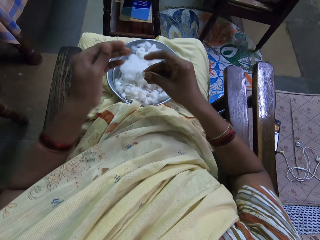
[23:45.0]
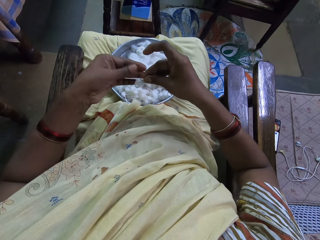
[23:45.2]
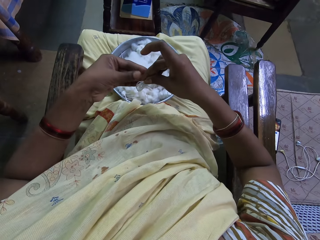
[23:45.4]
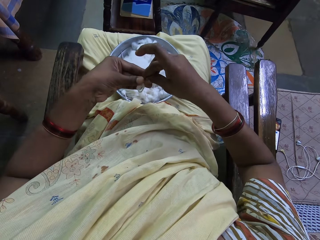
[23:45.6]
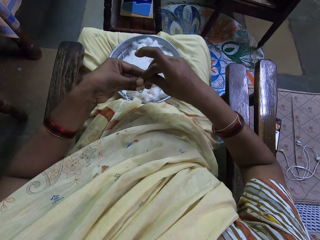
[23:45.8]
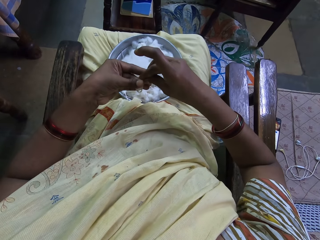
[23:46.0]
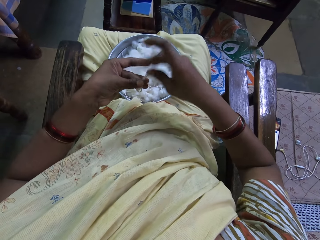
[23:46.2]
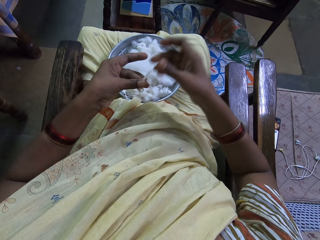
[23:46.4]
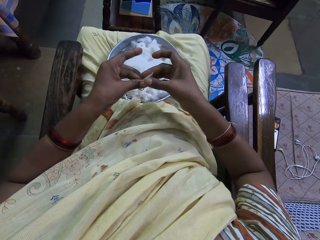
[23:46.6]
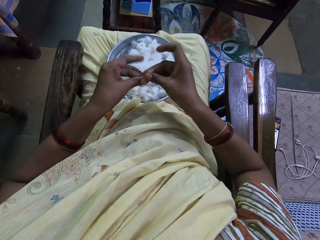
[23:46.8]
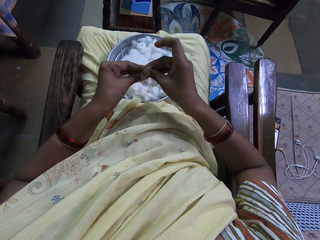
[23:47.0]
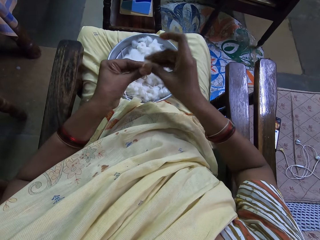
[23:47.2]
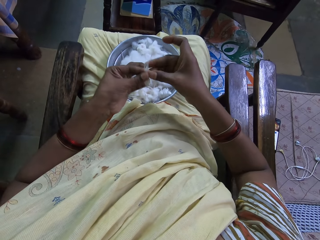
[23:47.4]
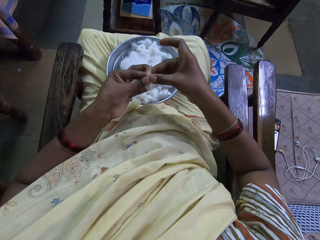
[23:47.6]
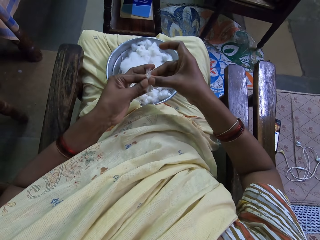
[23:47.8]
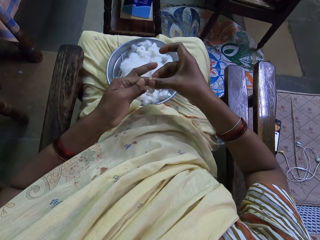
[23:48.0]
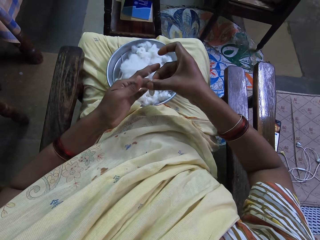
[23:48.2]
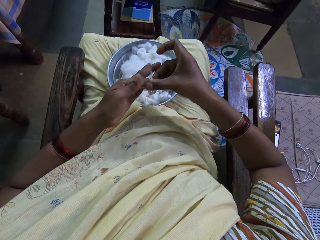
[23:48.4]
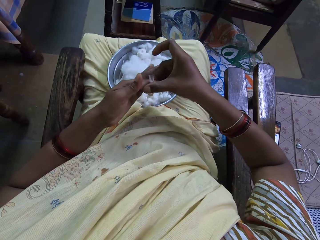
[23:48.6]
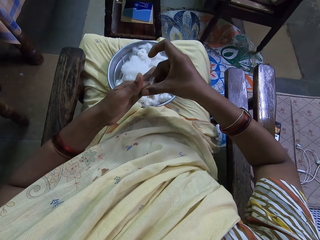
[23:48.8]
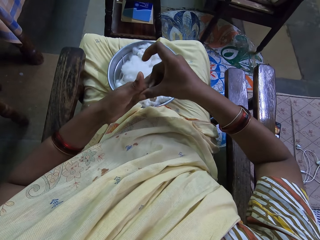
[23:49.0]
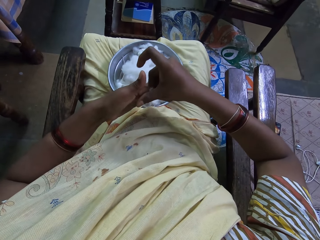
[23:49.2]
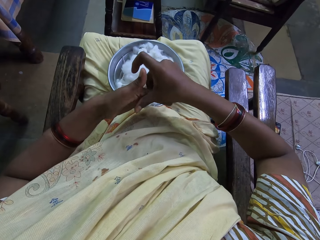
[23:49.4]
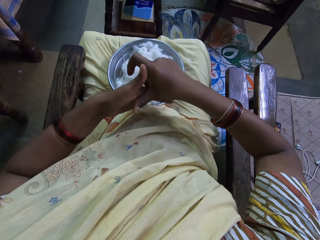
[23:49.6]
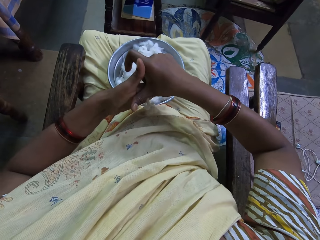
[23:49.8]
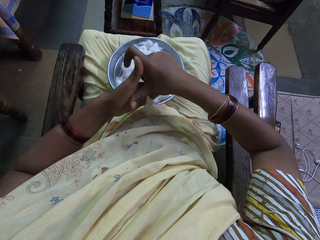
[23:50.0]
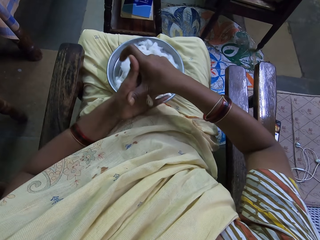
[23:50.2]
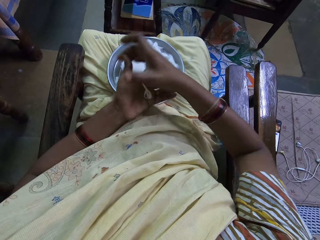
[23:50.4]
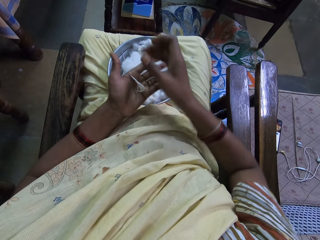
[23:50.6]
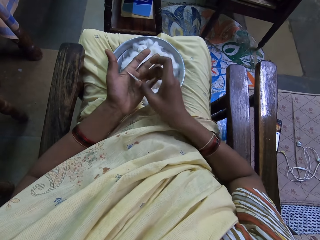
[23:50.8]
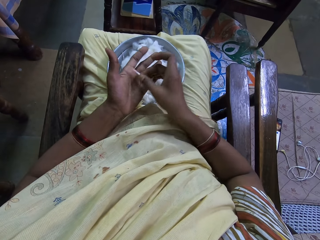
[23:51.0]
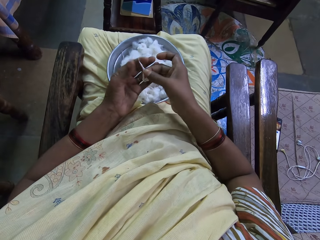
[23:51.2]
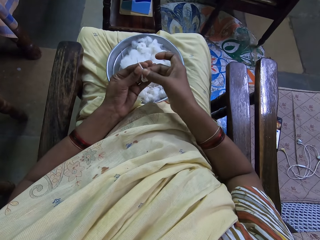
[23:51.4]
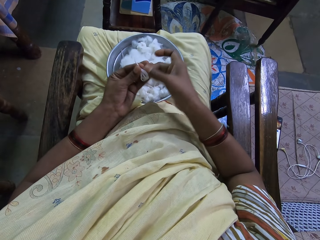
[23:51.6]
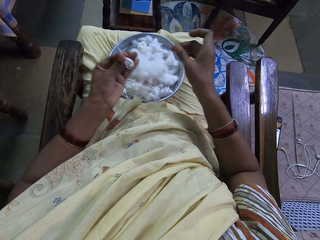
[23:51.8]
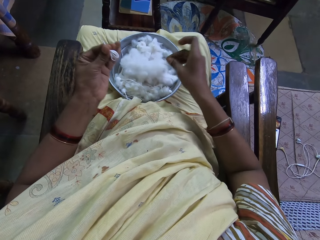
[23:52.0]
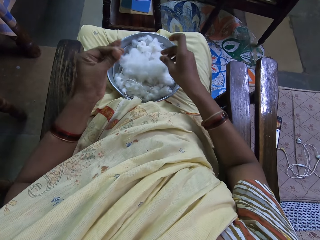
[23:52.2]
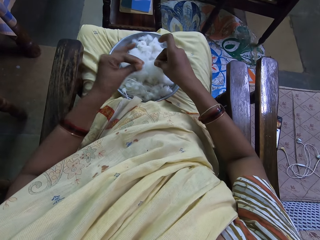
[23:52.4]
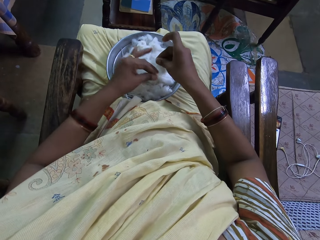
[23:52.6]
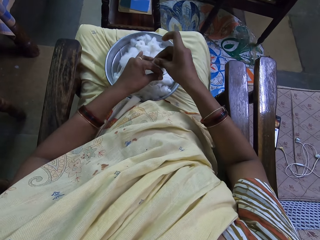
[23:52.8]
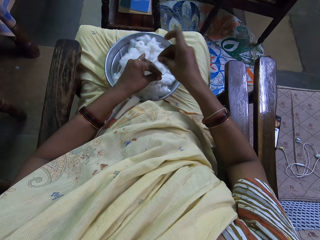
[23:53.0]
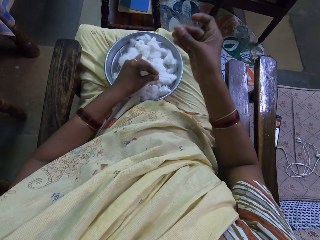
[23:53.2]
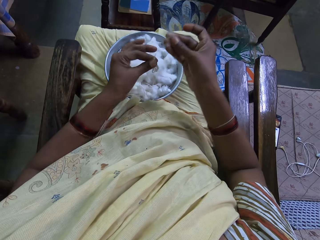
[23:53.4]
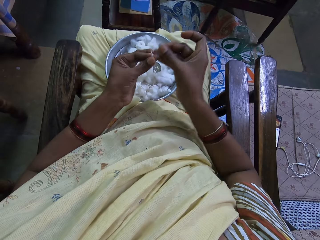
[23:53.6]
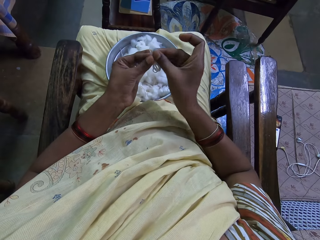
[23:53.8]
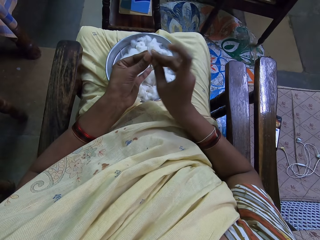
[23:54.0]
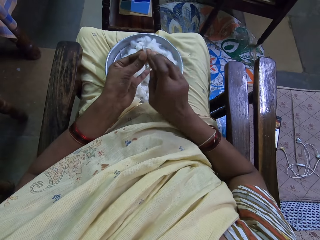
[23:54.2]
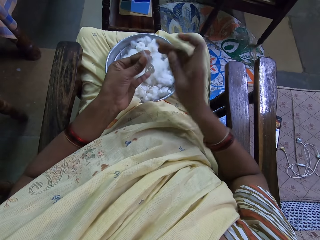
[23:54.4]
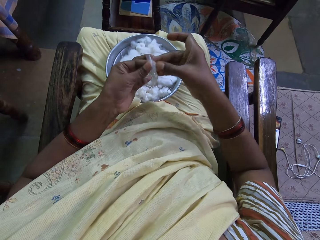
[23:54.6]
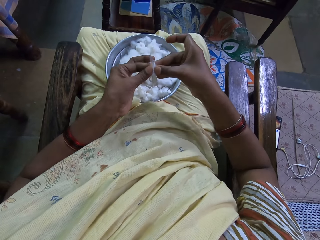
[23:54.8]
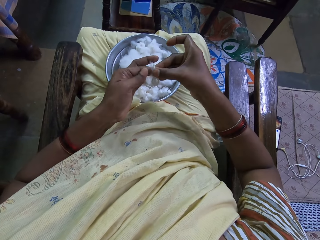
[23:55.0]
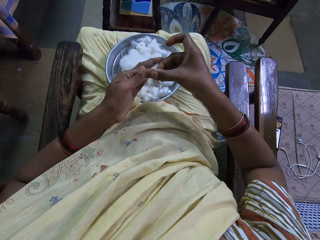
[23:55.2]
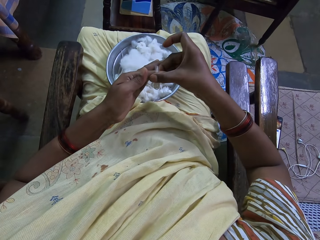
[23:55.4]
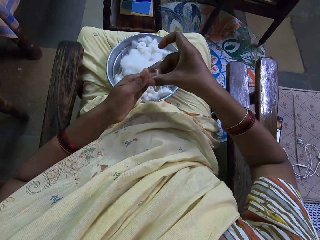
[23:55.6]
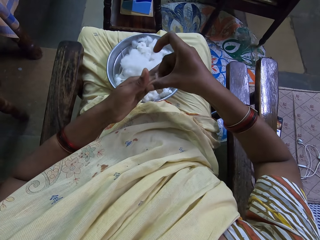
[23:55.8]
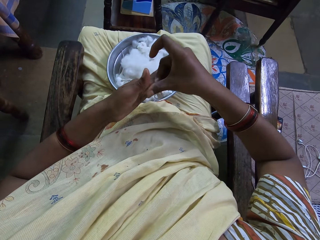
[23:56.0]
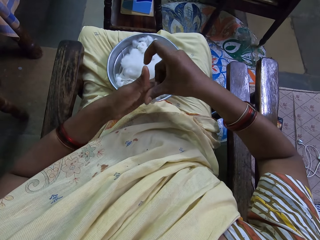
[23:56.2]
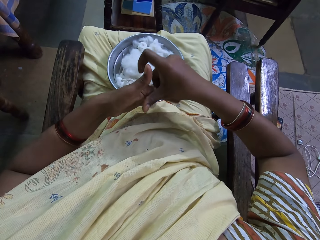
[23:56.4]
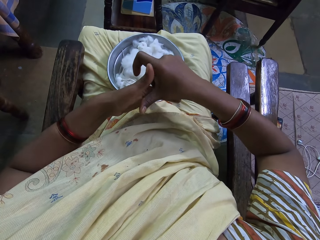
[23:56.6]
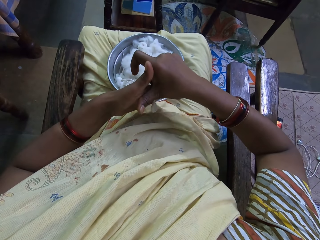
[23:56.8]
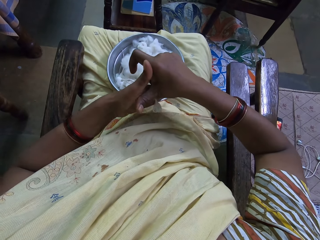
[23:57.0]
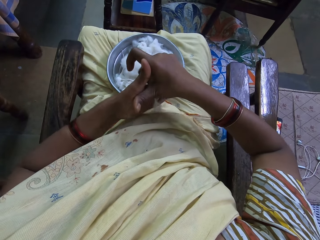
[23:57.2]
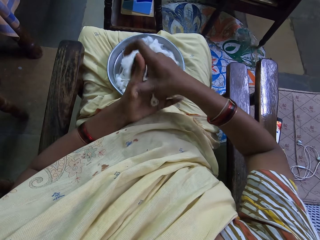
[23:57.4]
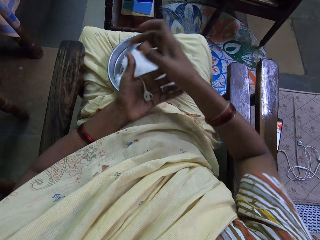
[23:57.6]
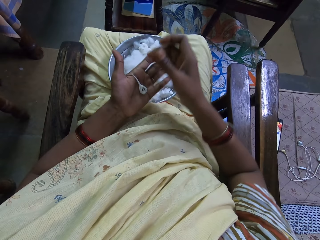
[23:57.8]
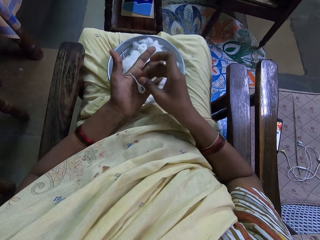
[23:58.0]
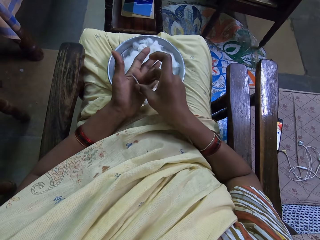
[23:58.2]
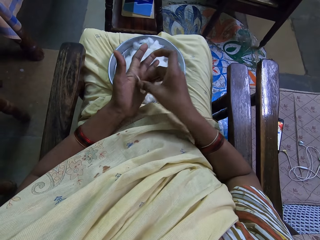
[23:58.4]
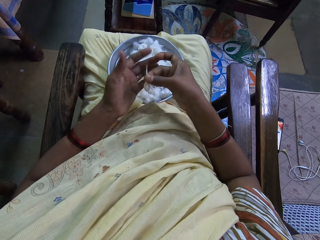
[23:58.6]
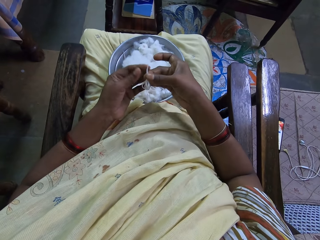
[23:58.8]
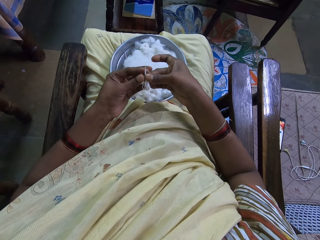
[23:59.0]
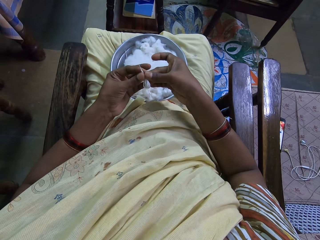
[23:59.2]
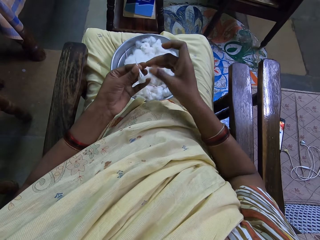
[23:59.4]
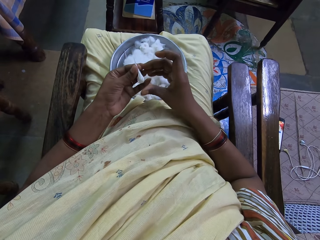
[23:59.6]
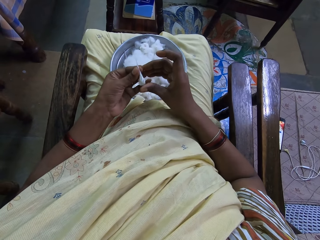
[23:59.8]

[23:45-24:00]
The camera wearer places the cotton on the other hand. She rolls the cotton with her hands. She places the cotton on the other hand. She places the cotton on the other hand again. She takes the cotton from the bowl and cuts a cotton wool. She places the cotton on the cotton. She rolls the cotton with her hands. She places the cotton on the other hand.

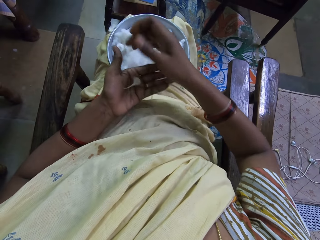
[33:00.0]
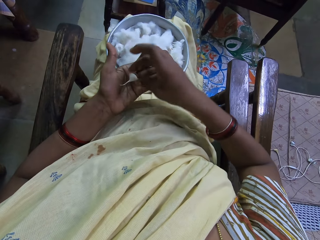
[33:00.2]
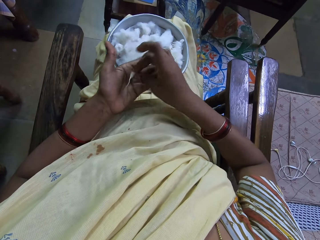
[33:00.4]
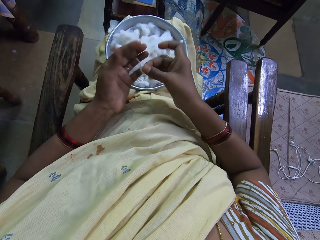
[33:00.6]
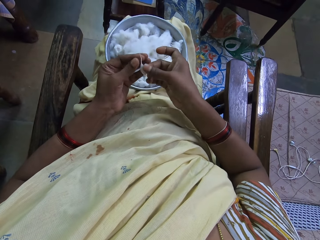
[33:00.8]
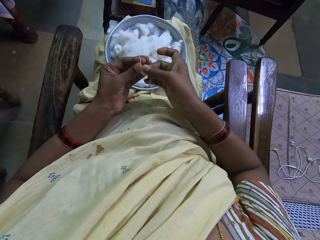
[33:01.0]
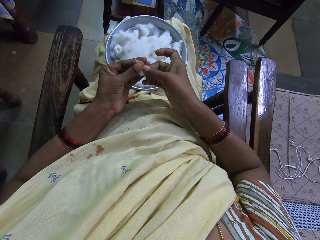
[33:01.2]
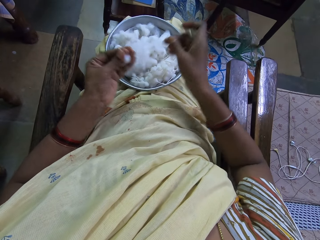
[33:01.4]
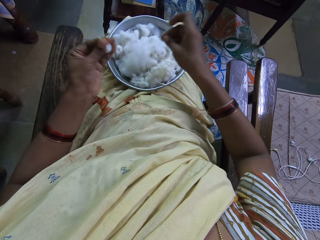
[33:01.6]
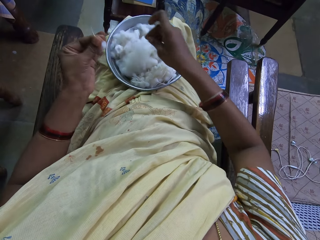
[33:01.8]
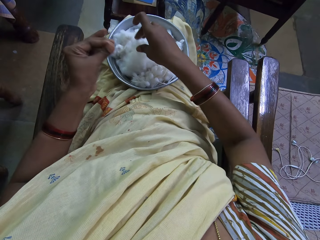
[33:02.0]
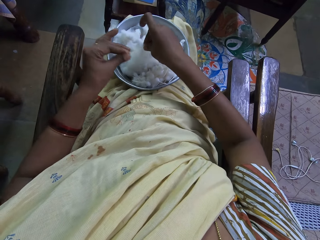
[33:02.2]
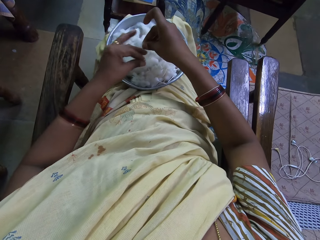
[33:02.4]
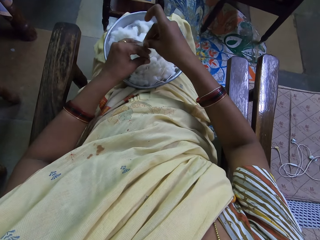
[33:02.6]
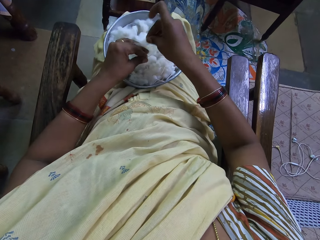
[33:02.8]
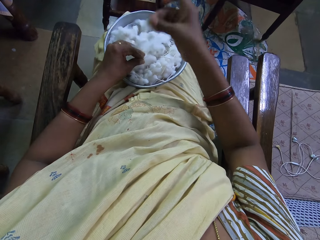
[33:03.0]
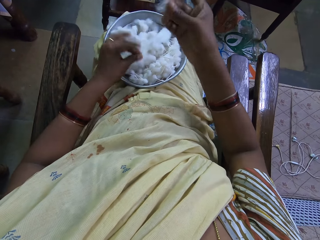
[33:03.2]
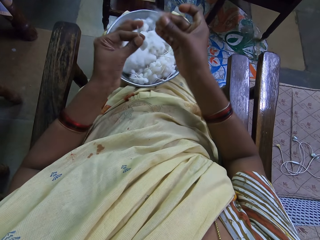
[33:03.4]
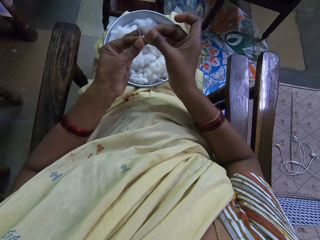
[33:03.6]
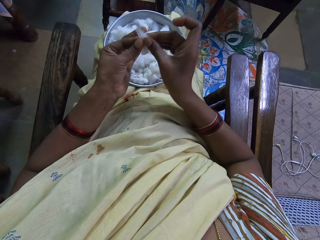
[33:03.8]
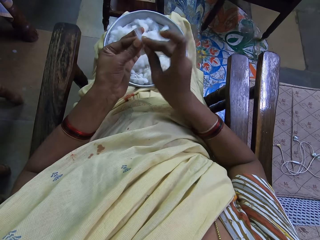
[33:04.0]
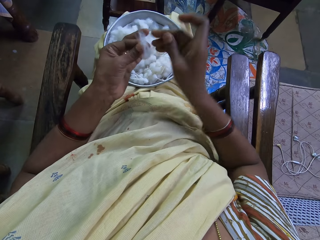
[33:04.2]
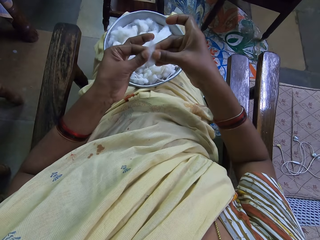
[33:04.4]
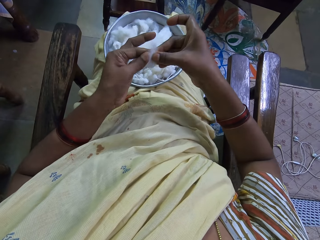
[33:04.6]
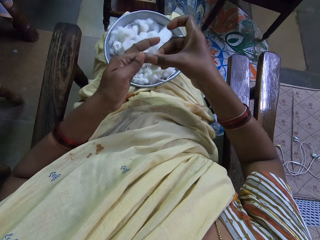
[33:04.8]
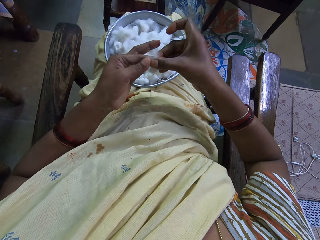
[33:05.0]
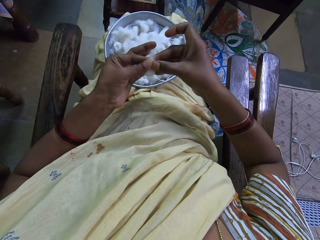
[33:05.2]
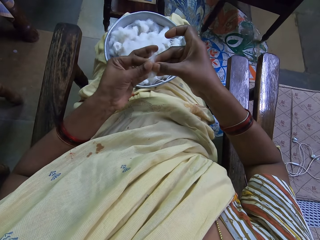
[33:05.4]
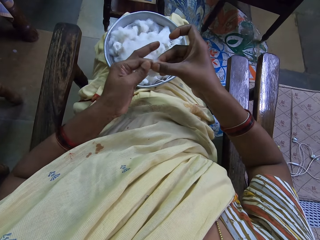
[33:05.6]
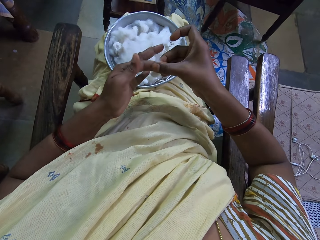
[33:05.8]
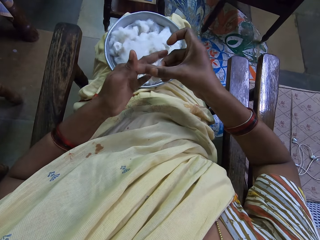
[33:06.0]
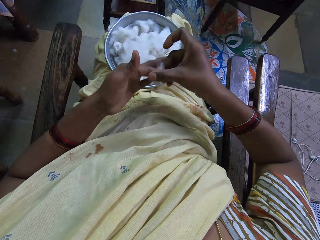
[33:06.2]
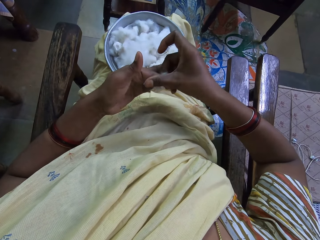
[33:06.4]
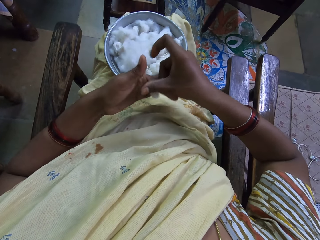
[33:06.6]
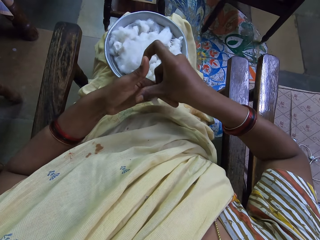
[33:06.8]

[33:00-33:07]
The camera wearer picks up the cotton thread in the left hand with the right hand. They place the cotton thread in the left hand with the right hand. They hold the cotton wool with the left hand. They cut the cotton wool with the right hand. They place the cotton wool in the left hand with the right hand. They attach the cotton together. They spin the cotton wool with both hands.
